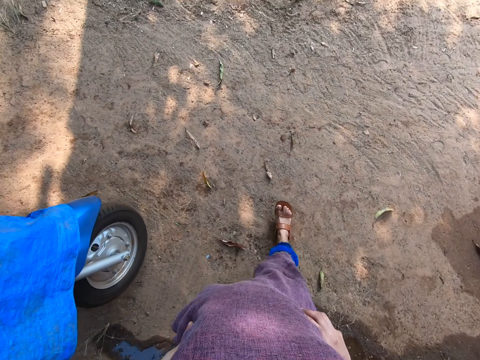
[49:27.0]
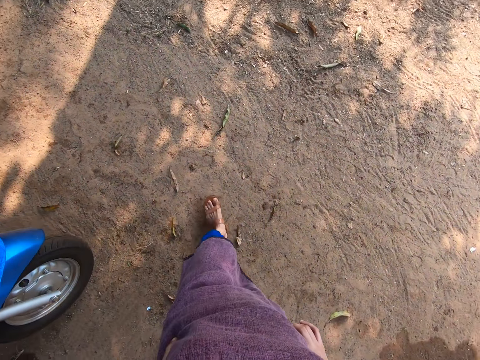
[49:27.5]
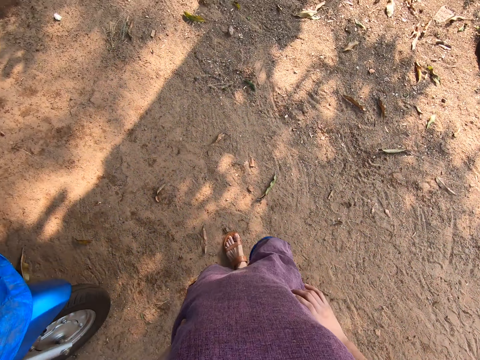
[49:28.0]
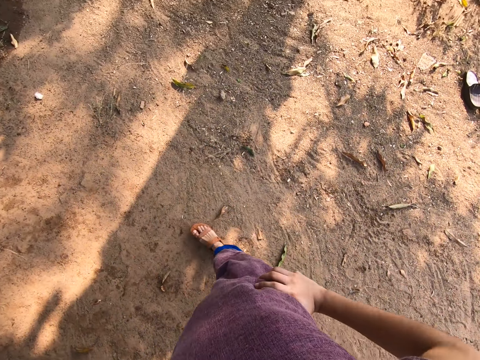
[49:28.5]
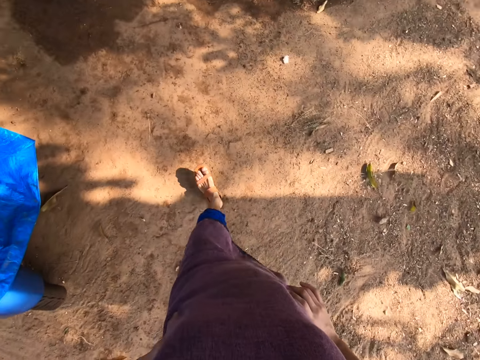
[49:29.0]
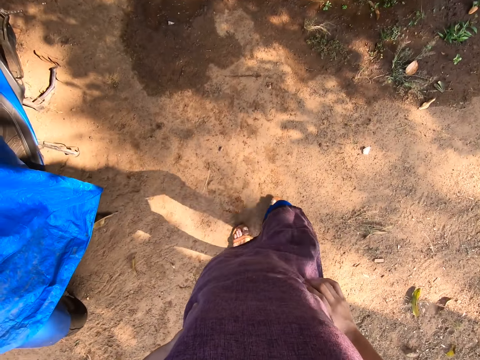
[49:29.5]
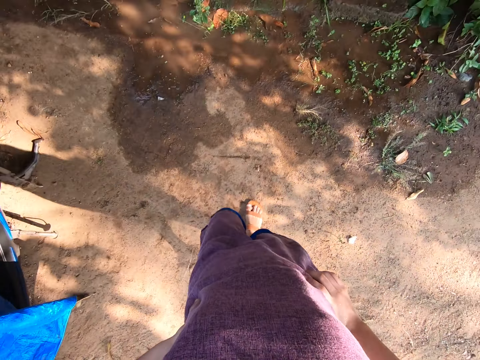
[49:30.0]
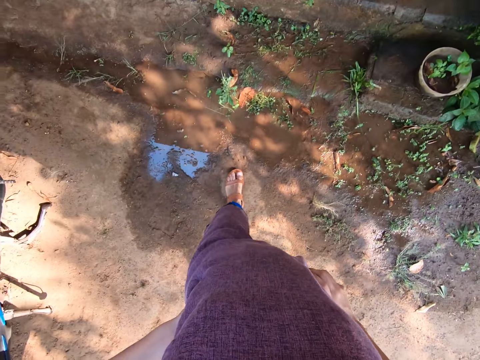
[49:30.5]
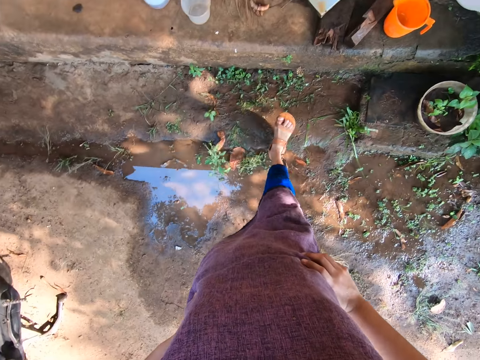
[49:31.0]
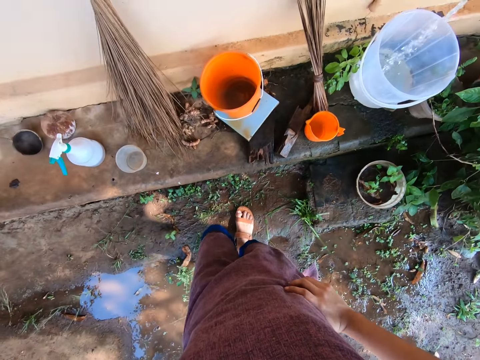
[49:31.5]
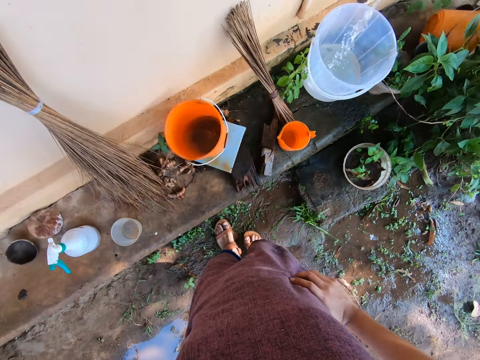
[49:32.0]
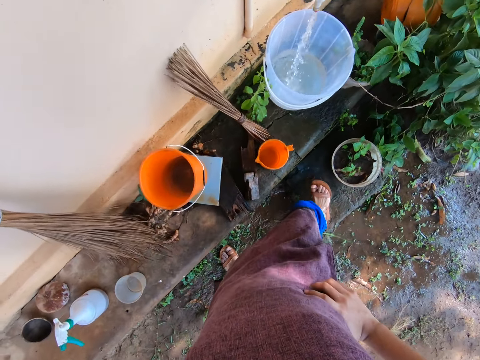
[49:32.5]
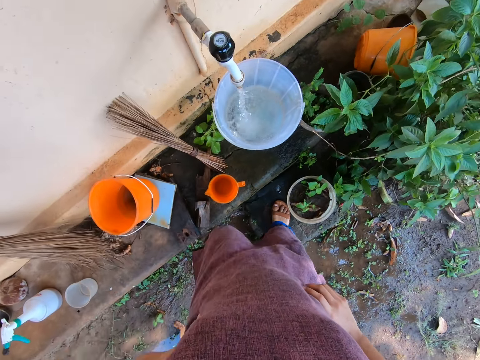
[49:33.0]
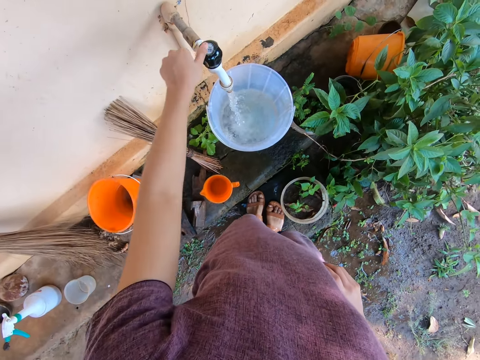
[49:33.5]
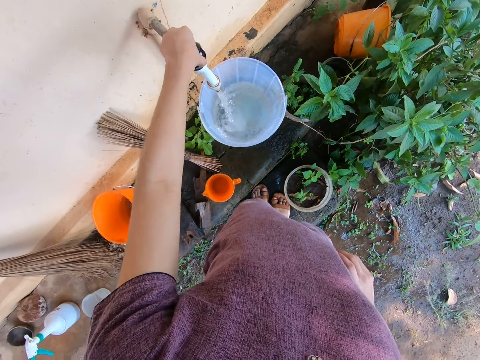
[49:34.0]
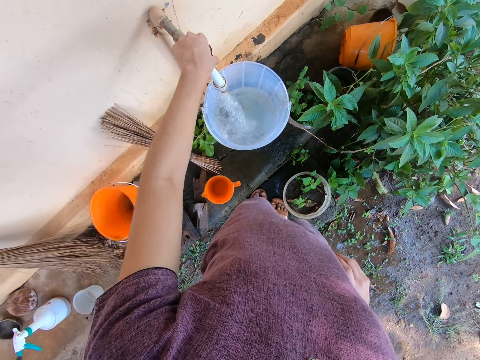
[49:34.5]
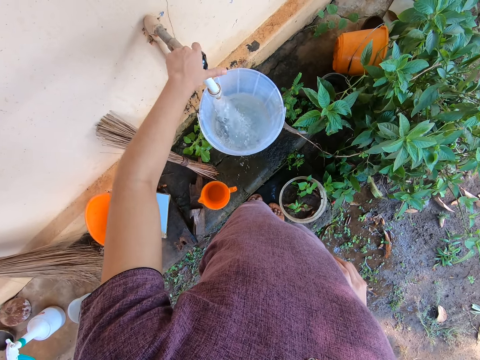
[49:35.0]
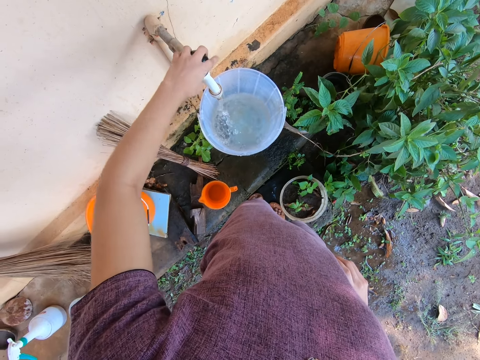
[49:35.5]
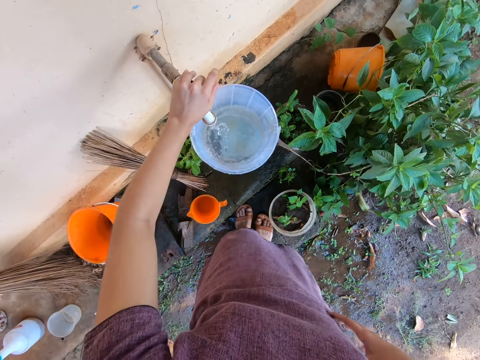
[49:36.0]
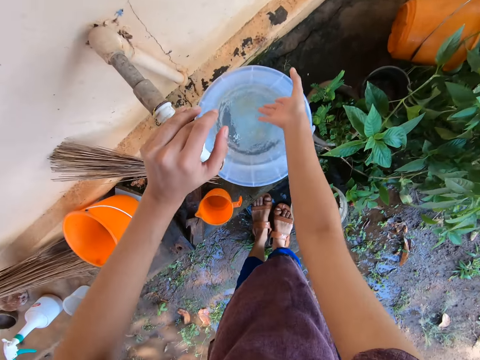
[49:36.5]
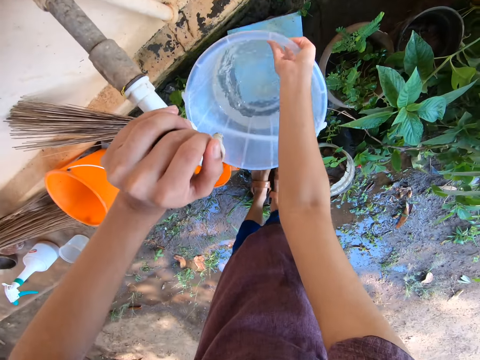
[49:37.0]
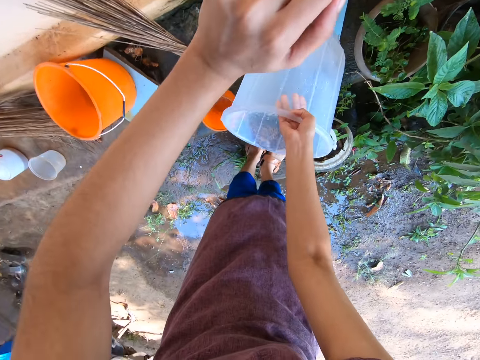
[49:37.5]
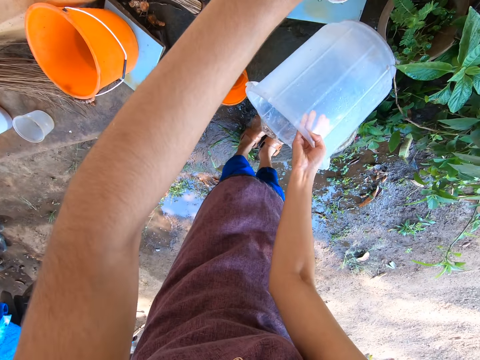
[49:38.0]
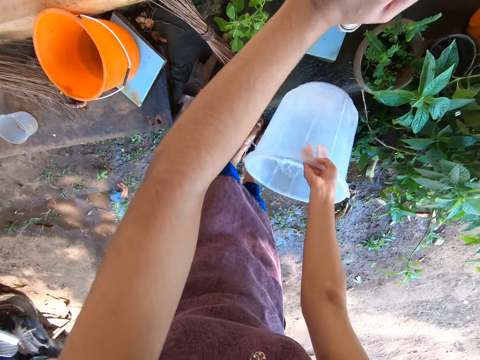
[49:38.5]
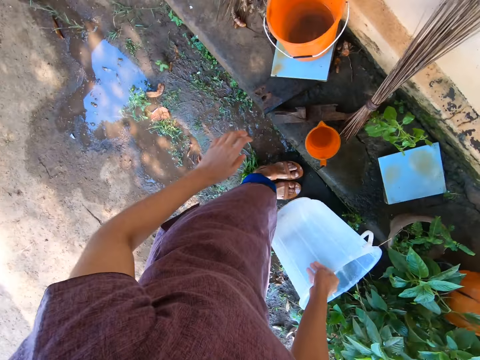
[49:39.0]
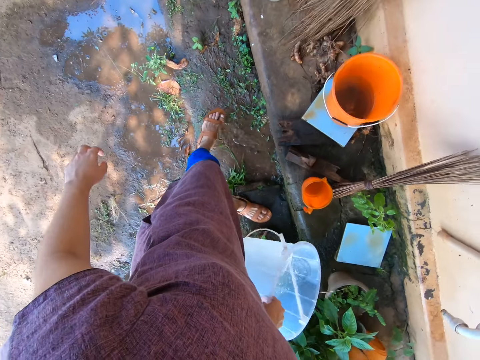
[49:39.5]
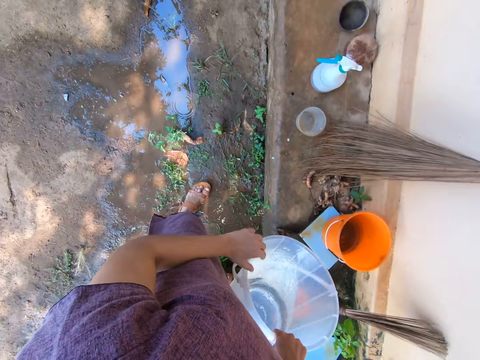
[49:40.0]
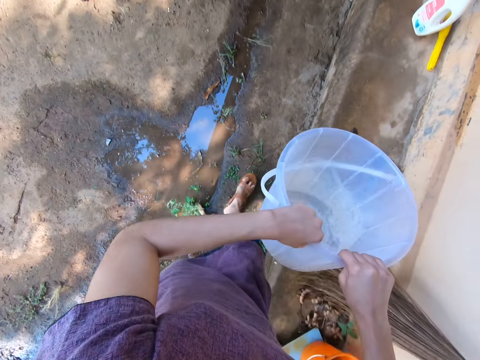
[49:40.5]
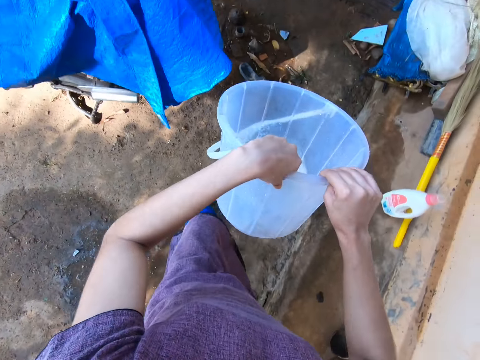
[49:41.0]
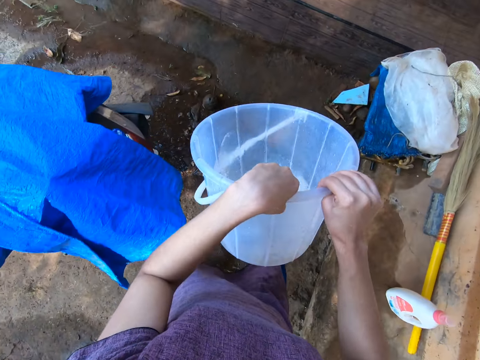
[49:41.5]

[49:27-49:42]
The camera wearer walks towards the tap. She closes the tap with her left hand. She grabs the bucket with her right hand. She pours the water in the bucket on her feet. She holds the bucket with her hands and walks away from the tap with the bucket.

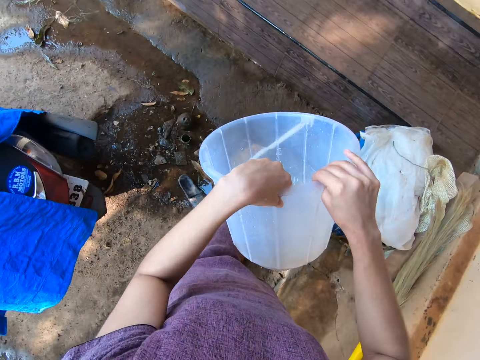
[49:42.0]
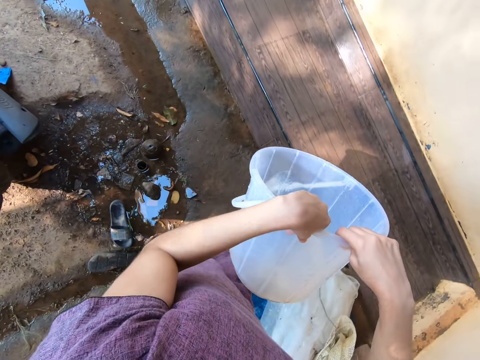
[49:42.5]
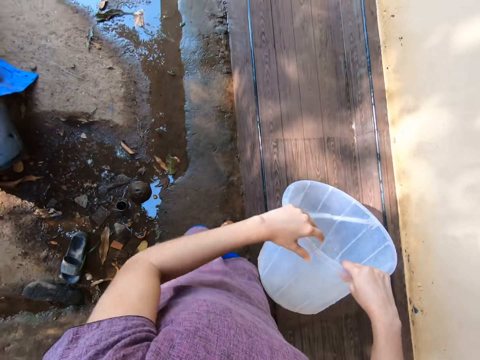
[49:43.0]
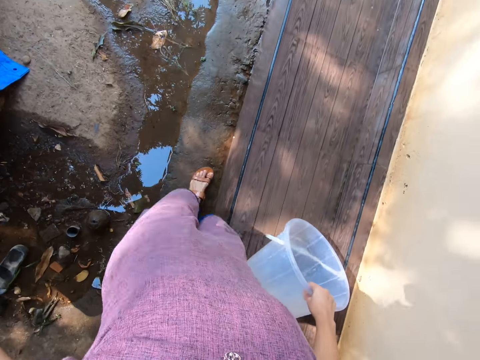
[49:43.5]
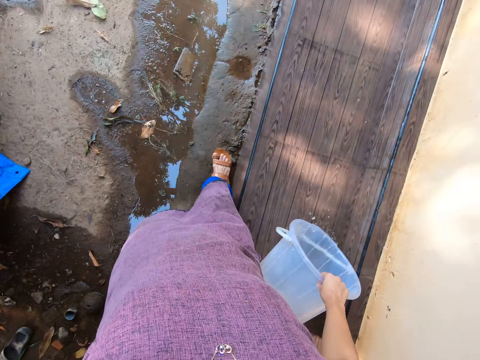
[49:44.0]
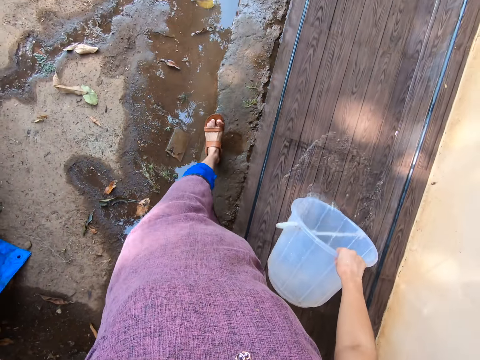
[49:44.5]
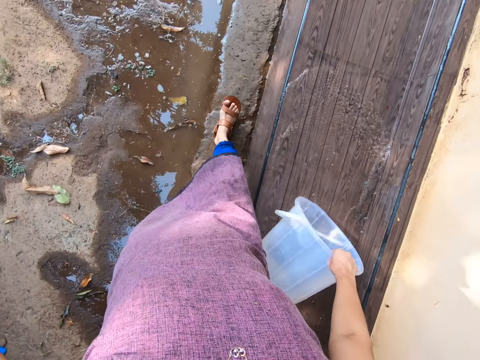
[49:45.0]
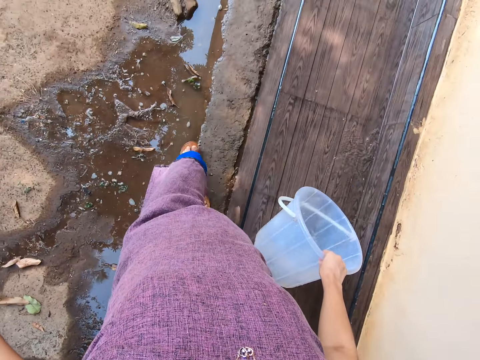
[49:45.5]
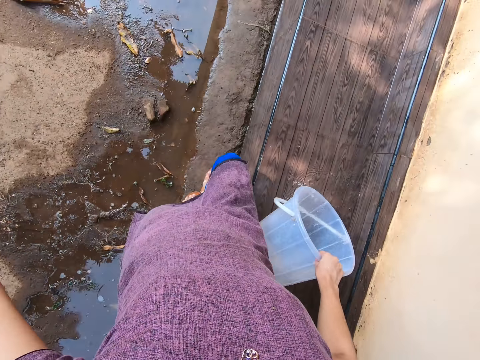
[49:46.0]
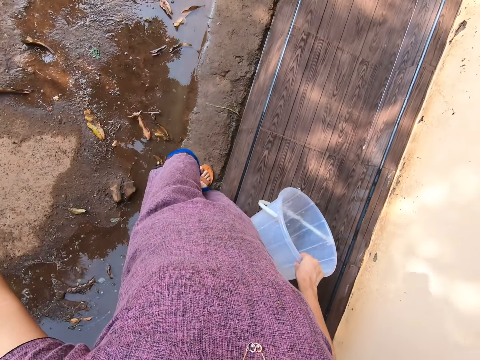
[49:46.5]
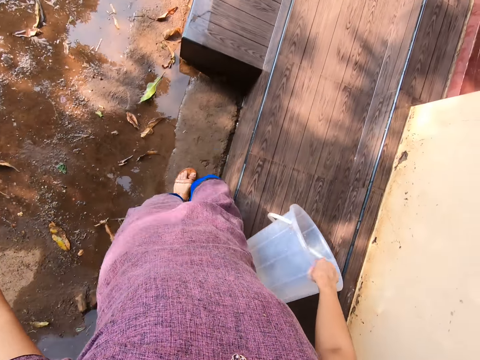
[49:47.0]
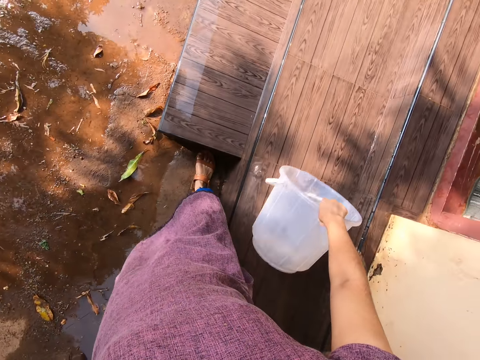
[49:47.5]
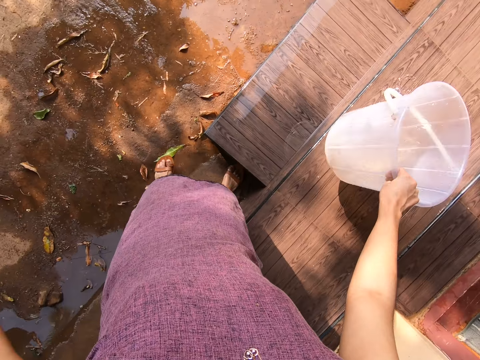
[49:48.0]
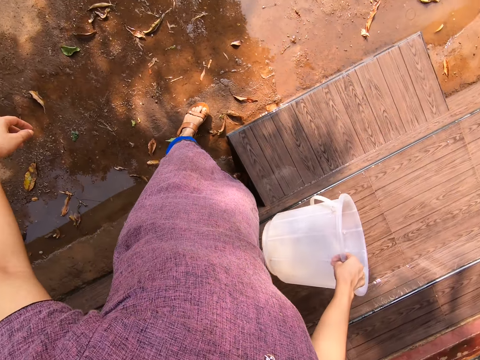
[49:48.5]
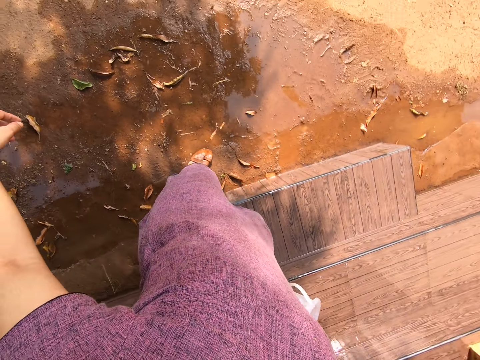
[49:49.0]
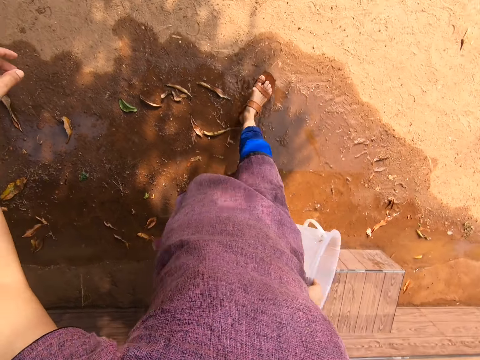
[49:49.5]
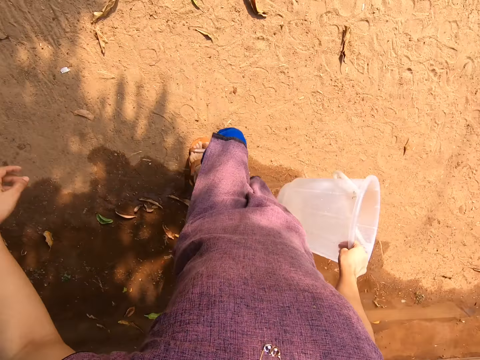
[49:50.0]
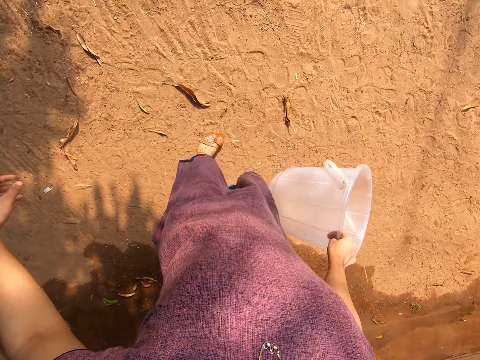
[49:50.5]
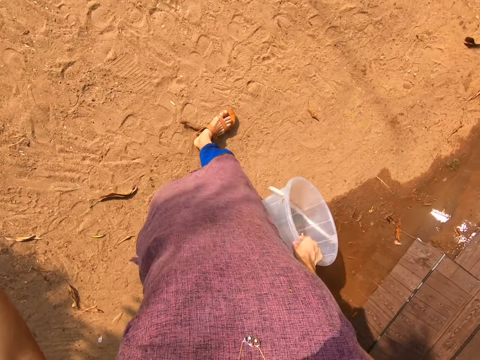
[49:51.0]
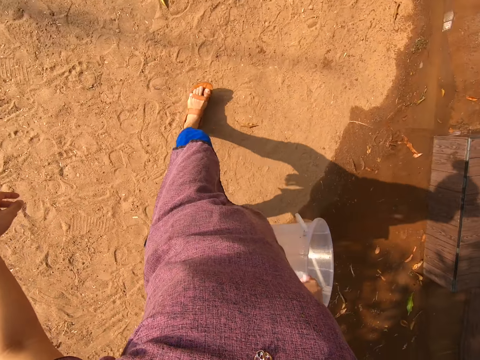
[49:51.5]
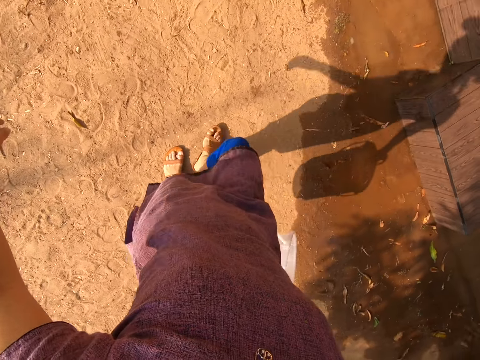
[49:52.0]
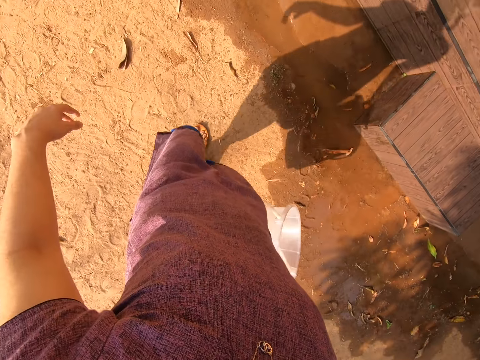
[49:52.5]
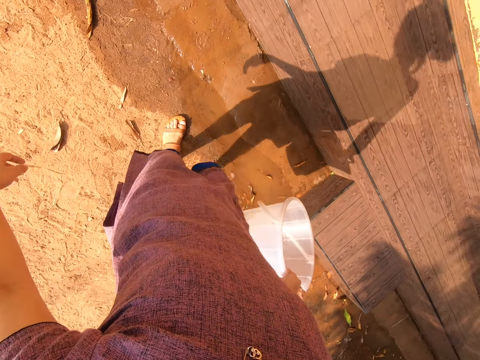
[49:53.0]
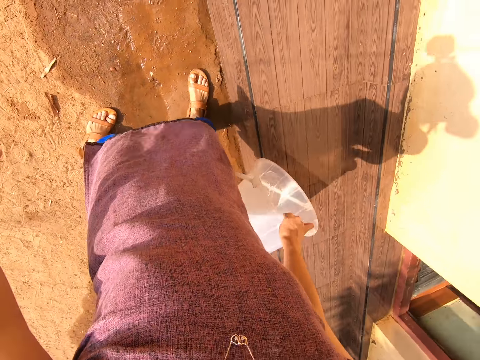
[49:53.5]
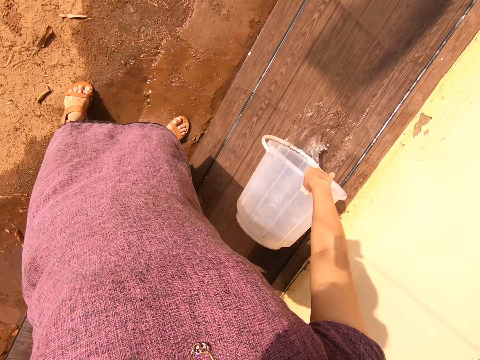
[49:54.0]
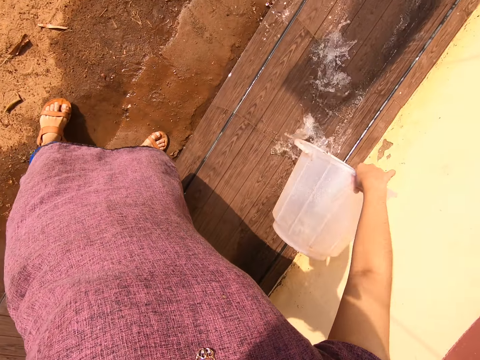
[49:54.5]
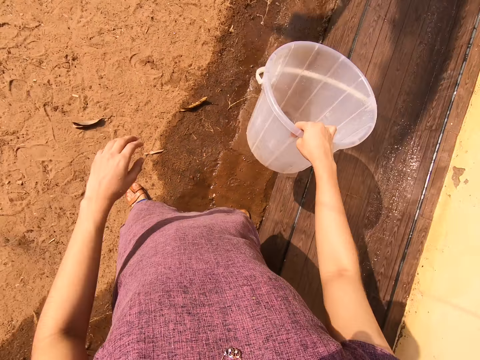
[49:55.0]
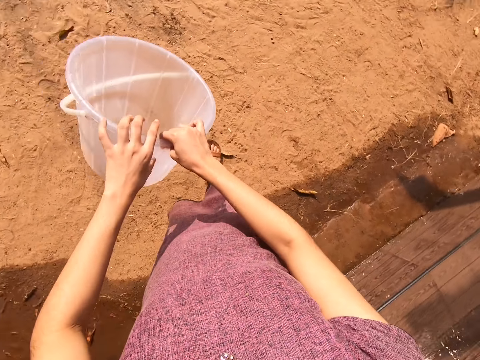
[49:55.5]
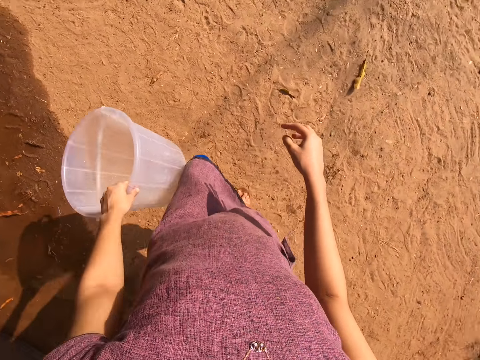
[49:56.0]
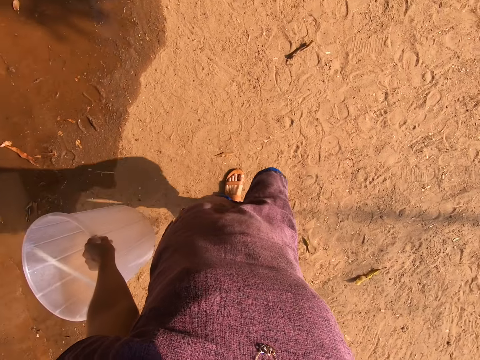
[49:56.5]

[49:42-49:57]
The camera wearer removes her left hand from the bucket. She pours water on the veranda. She cleans the platform with the water in the cup in her right hand. She walks around. She pours water on the pavement. She walks around. She passes the bucket from her right hand to her left hand.
